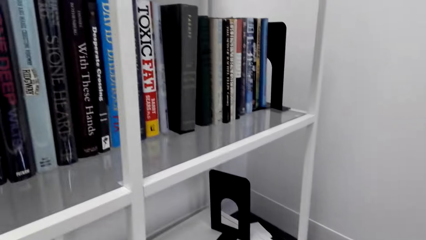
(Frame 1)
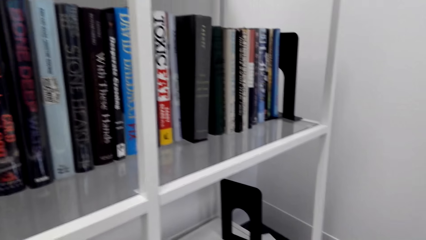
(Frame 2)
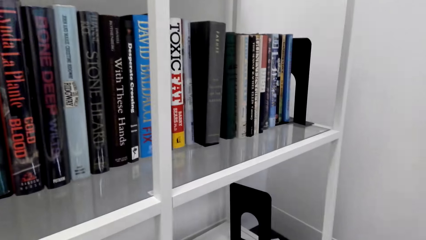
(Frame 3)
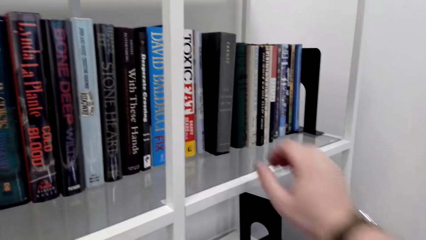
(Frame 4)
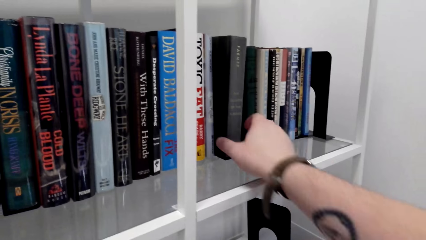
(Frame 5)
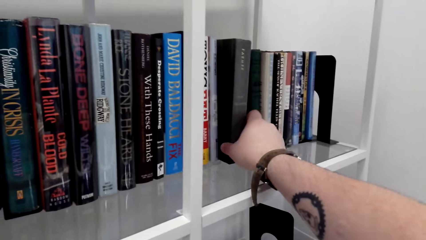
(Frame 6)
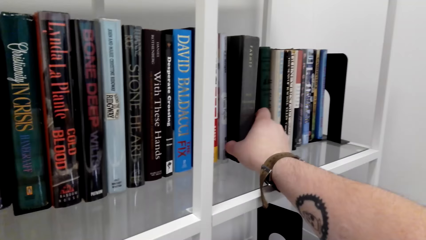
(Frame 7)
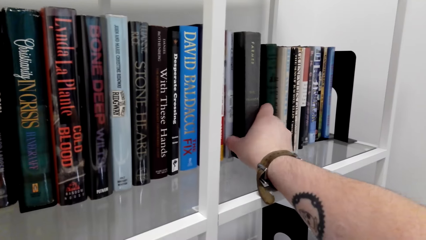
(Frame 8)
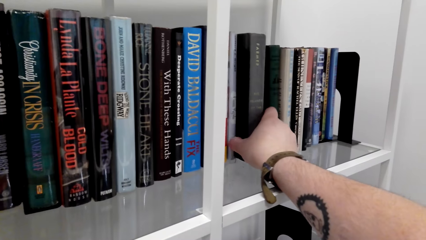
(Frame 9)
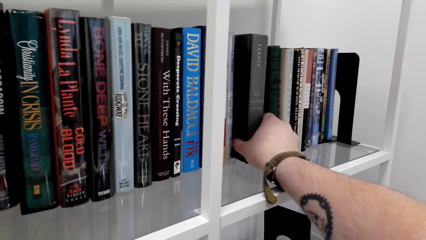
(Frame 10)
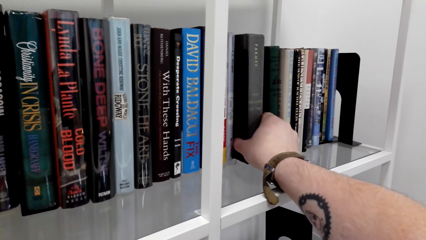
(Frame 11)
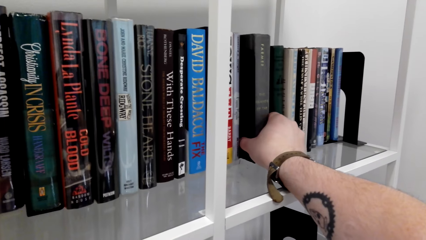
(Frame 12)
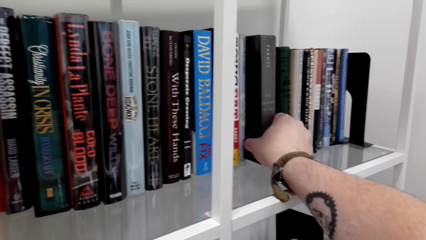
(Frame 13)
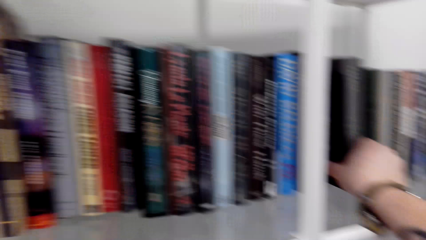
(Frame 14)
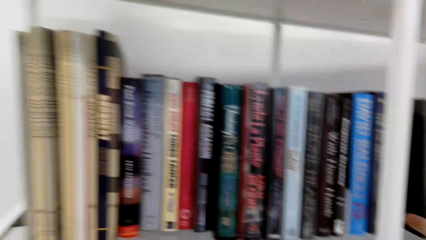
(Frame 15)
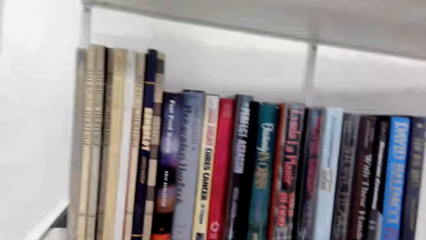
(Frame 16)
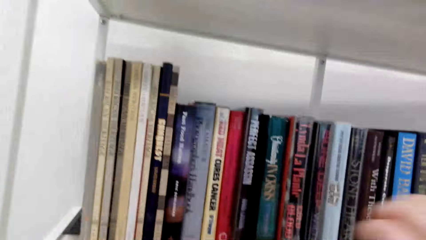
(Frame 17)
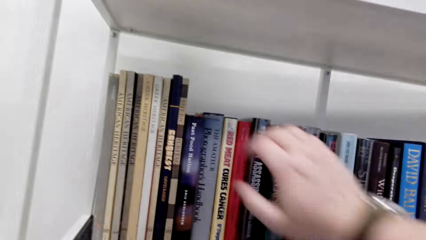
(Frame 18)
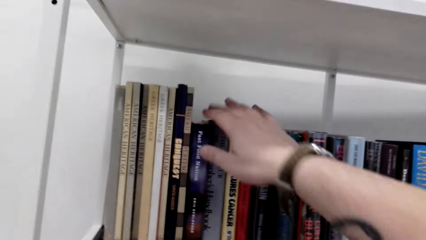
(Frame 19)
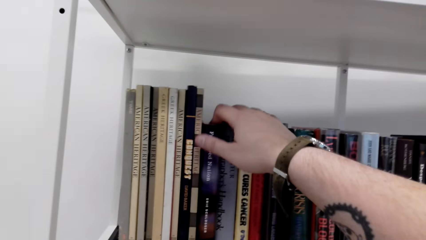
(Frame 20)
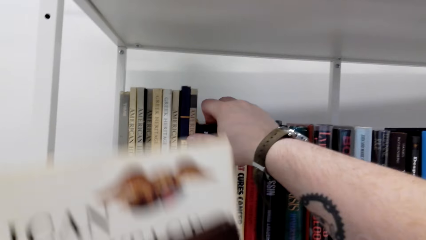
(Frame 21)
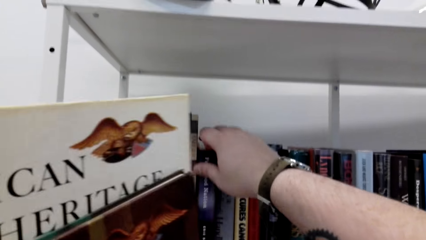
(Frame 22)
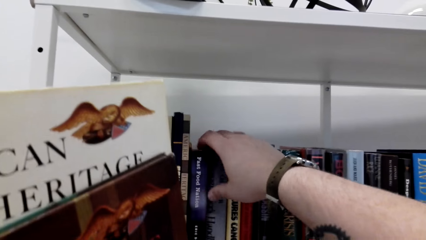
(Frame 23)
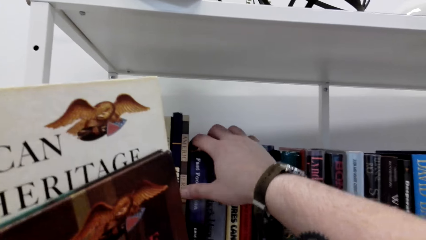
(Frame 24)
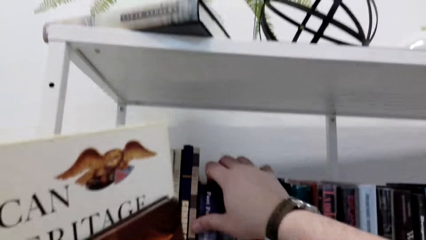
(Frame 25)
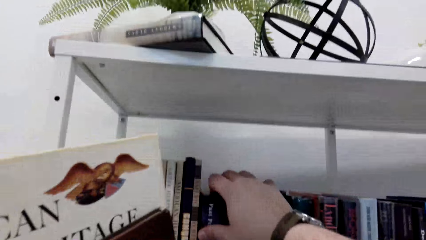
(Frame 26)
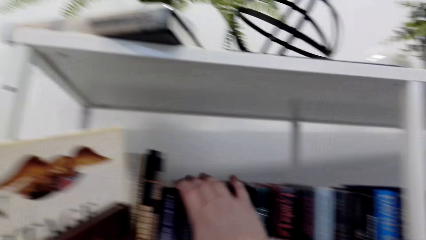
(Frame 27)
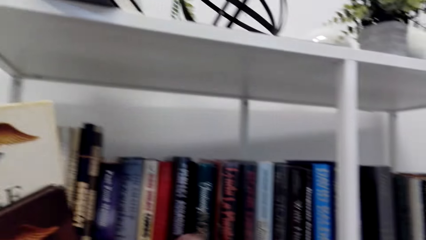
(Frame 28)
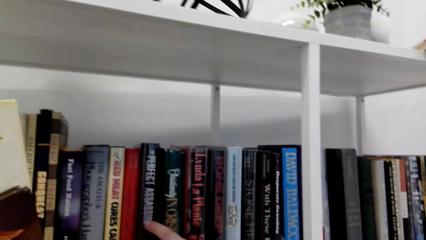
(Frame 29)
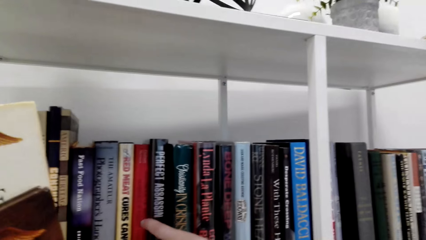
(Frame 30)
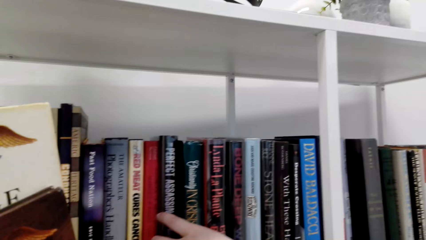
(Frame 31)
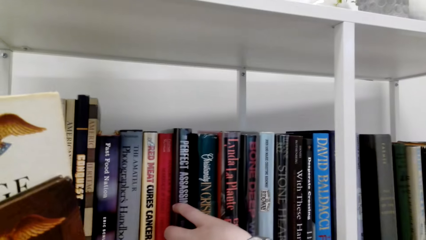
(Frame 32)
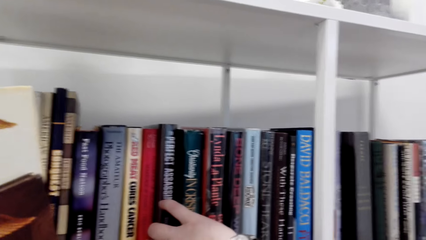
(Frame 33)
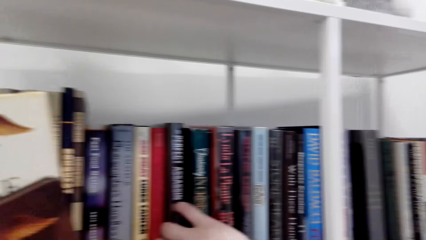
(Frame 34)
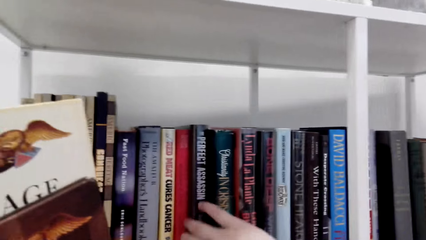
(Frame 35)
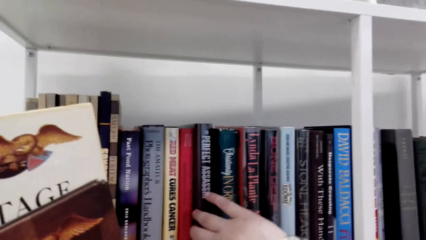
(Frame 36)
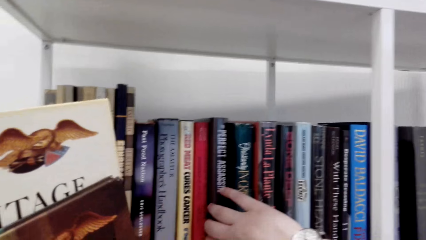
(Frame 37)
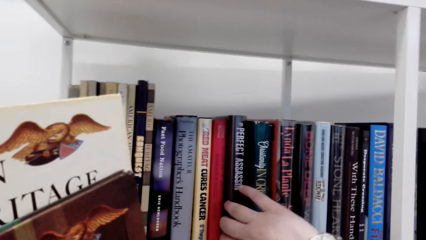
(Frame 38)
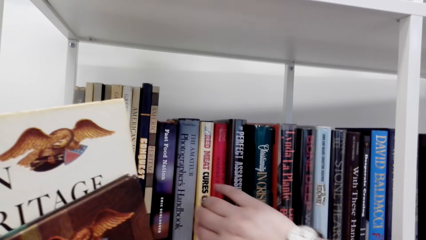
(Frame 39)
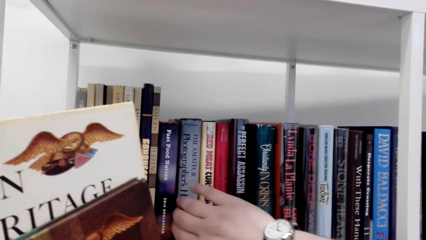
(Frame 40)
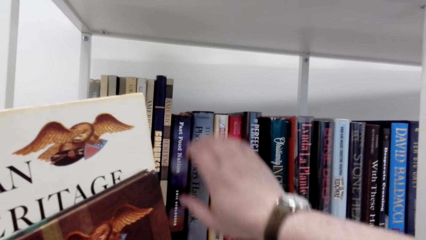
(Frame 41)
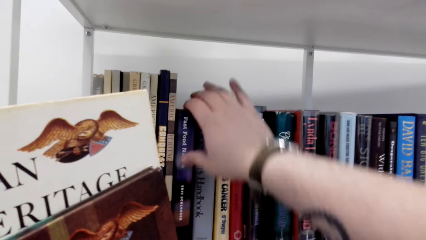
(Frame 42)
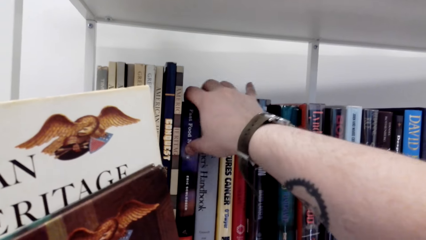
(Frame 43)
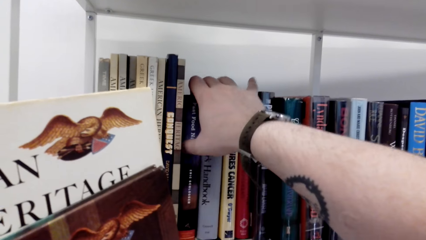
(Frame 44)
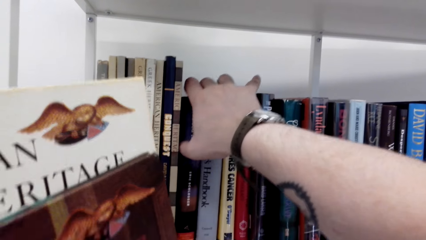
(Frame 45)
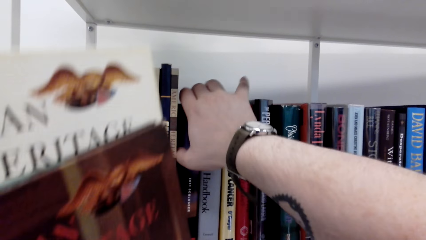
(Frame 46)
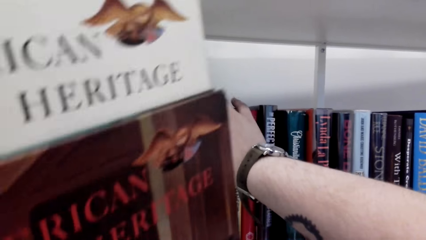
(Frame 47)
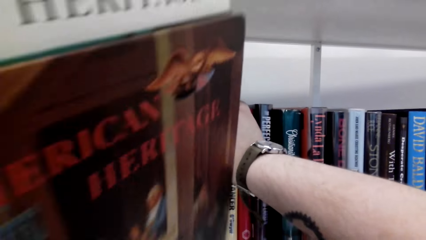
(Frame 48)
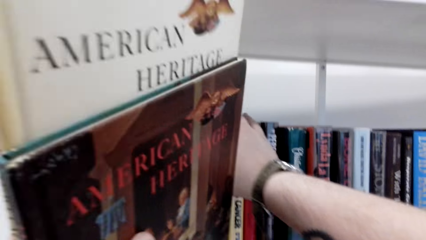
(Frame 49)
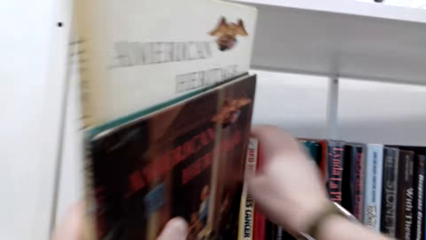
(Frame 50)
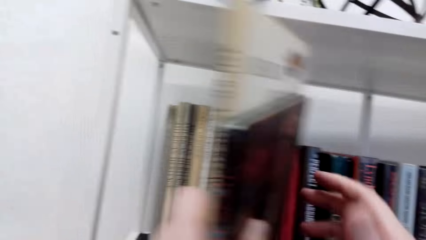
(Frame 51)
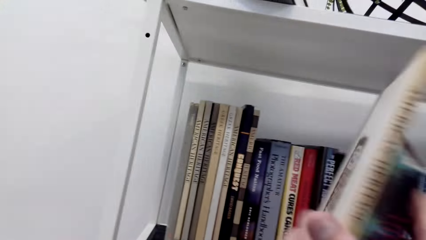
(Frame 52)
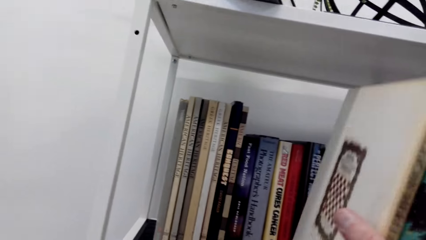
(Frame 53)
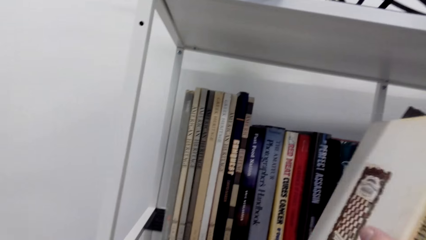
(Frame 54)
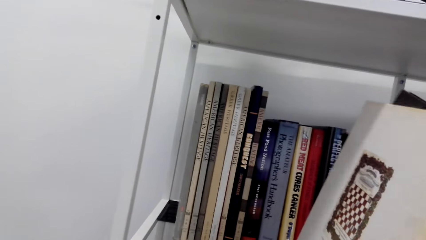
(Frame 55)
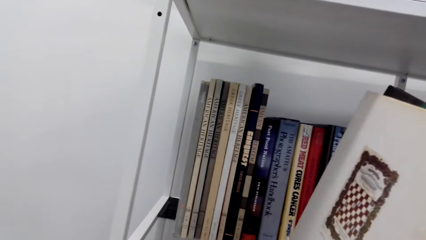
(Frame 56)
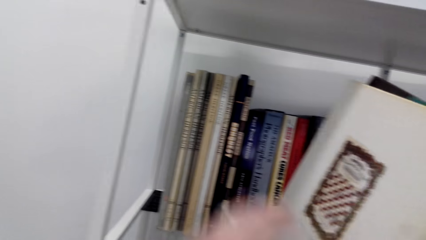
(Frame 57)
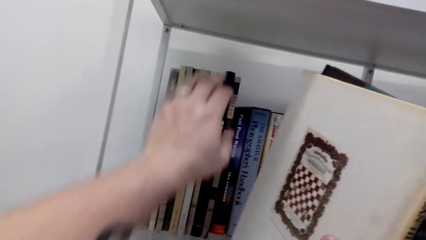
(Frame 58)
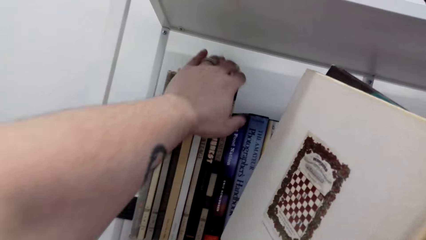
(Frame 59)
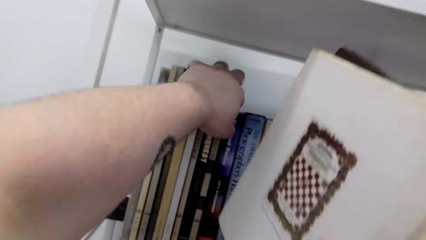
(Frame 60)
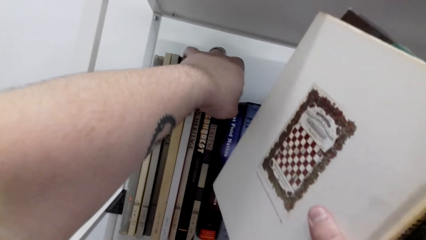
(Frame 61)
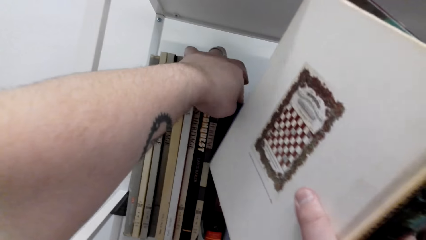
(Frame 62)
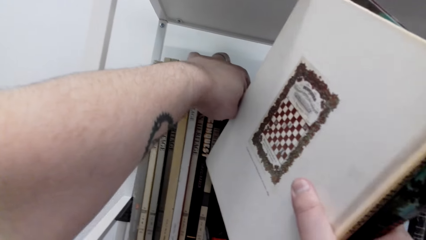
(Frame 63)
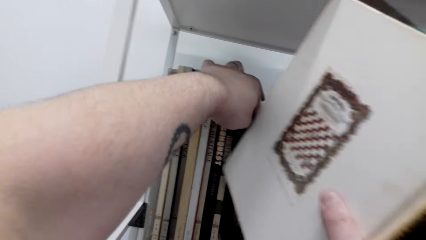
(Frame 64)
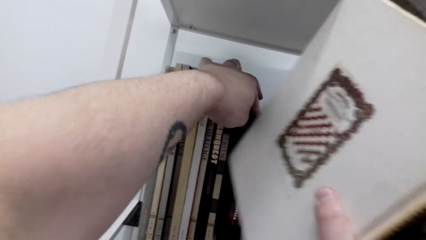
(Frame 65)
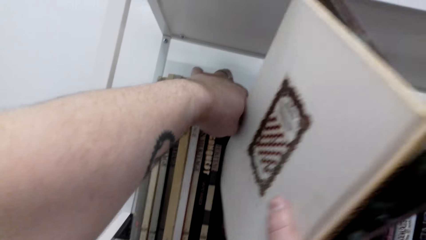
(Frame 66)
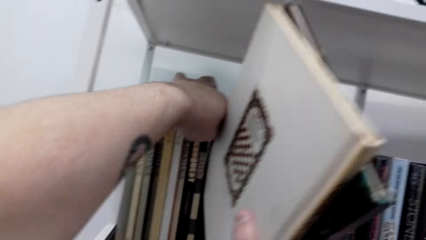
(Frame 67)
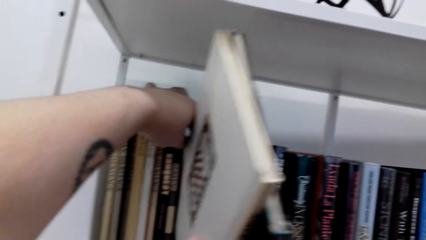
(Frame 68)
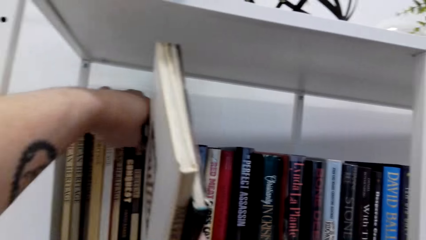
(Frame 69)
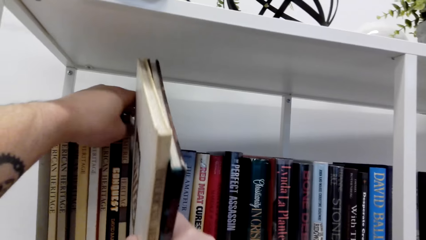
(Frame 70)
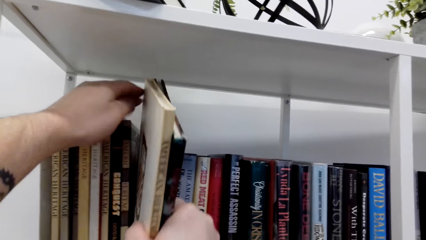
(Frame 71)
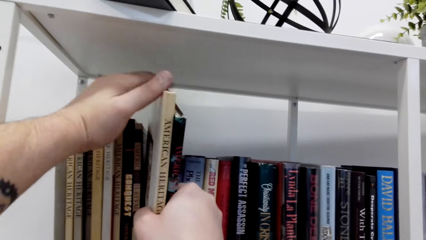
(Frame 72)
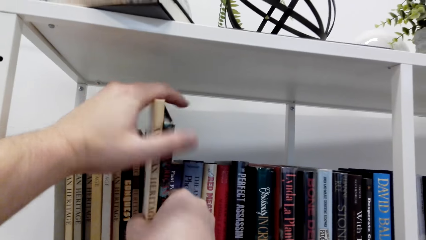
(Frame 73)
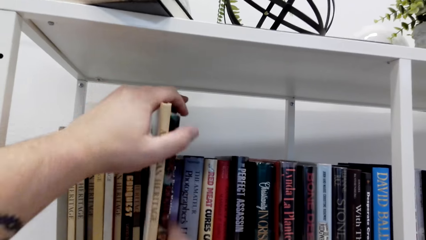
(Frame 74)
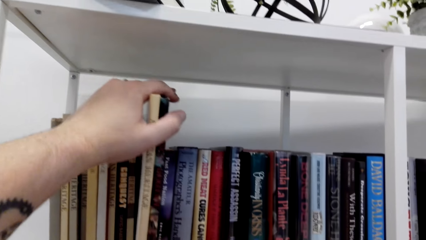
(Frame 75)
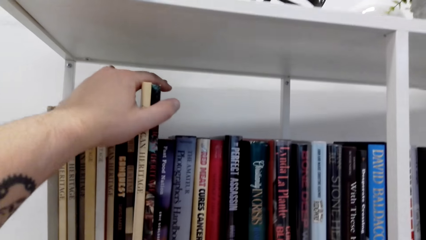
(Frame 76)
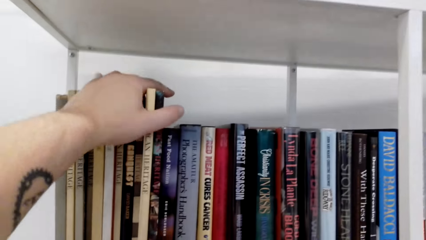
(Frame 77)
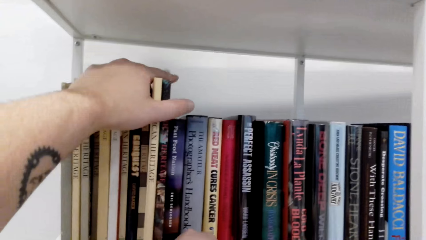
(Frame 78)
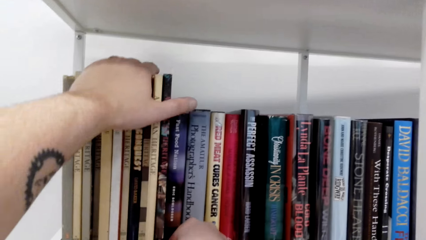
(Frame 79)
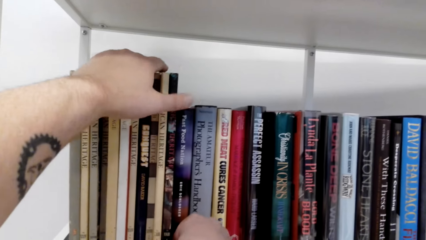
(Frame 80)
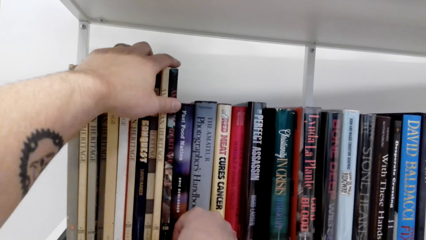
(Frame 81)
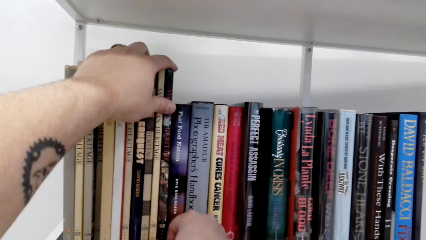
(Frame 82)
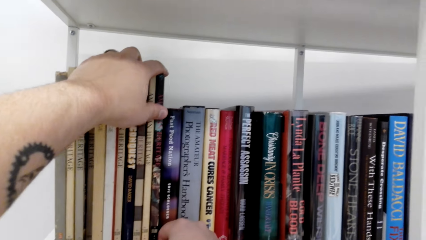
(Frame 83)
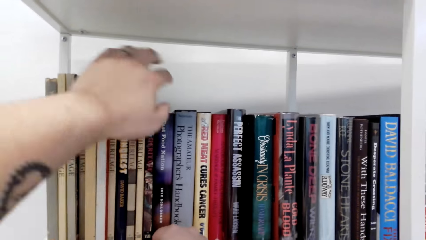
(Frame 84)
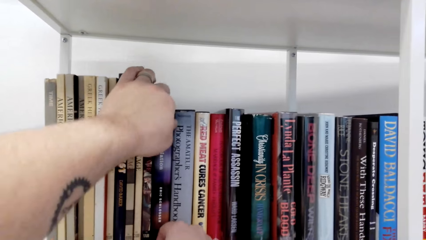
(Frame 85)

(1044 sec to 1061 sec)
The camera wearer fixes the books on the shelf. They put the books on the shelf.
